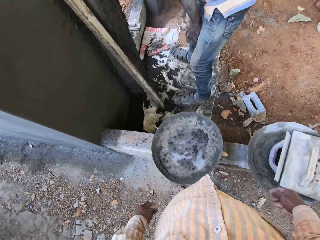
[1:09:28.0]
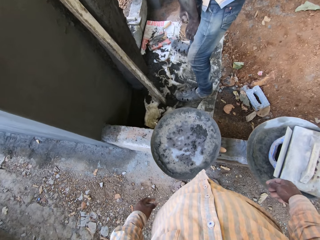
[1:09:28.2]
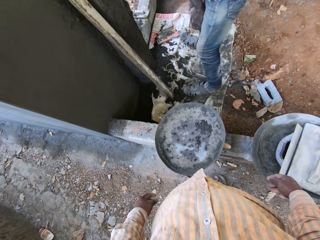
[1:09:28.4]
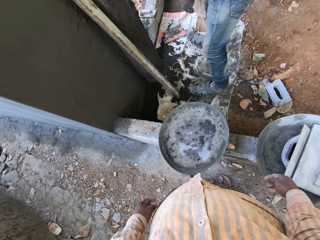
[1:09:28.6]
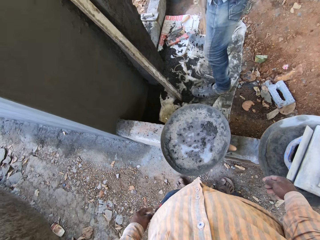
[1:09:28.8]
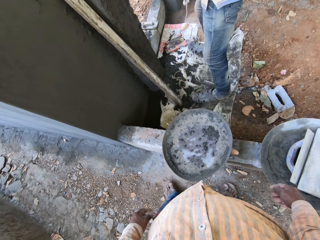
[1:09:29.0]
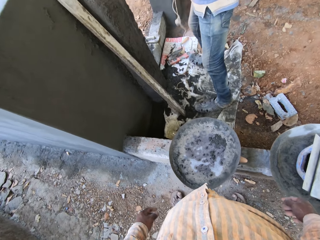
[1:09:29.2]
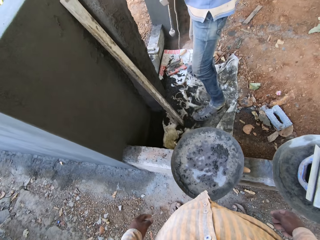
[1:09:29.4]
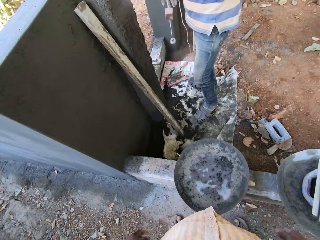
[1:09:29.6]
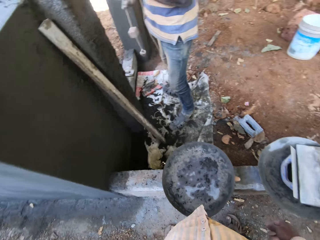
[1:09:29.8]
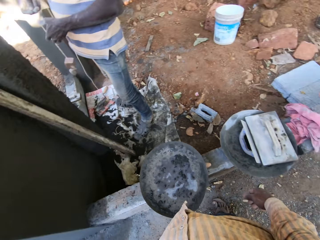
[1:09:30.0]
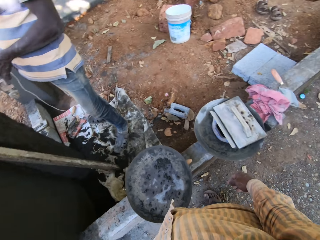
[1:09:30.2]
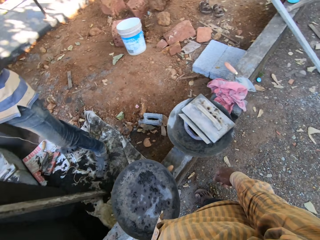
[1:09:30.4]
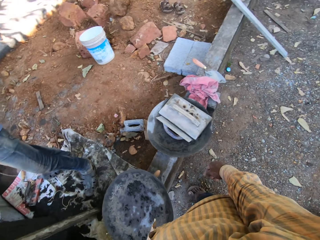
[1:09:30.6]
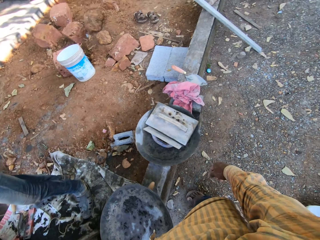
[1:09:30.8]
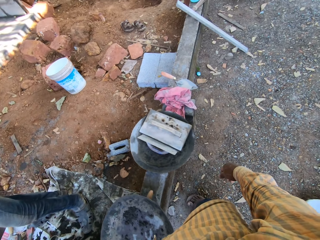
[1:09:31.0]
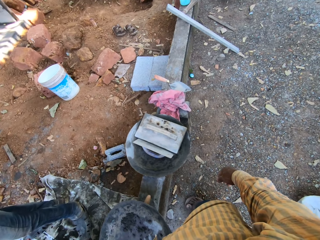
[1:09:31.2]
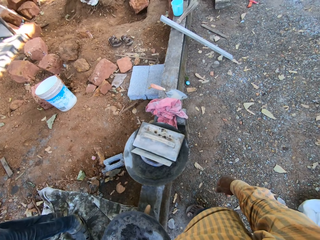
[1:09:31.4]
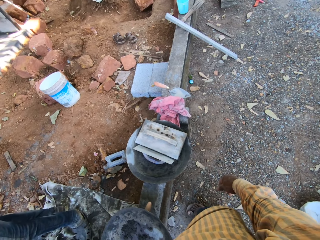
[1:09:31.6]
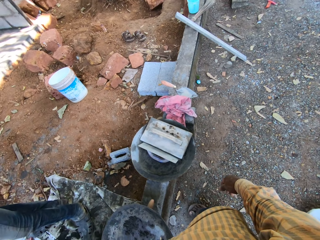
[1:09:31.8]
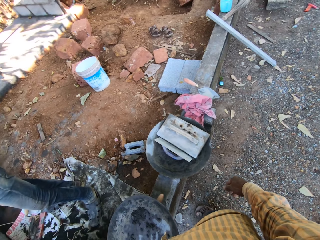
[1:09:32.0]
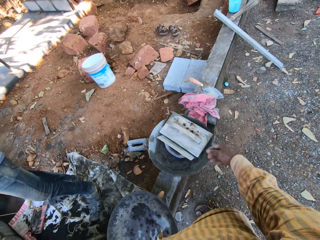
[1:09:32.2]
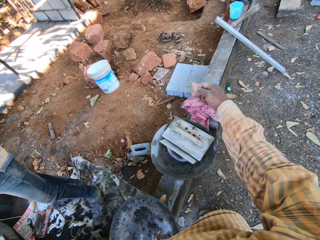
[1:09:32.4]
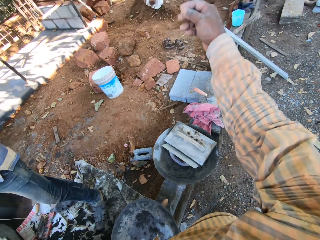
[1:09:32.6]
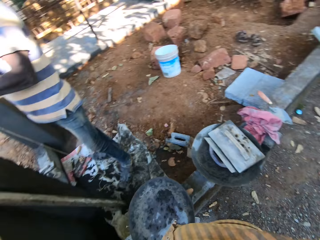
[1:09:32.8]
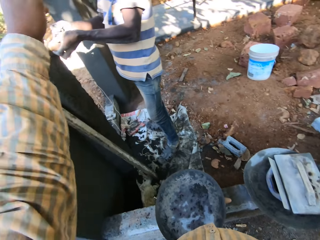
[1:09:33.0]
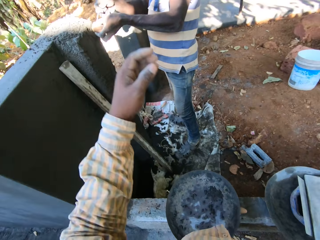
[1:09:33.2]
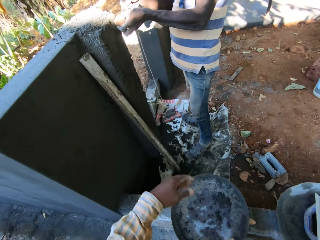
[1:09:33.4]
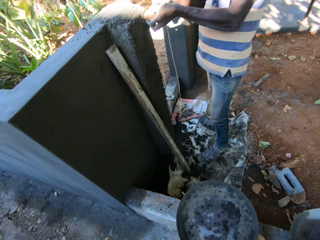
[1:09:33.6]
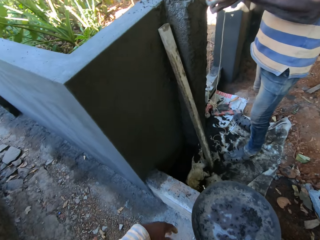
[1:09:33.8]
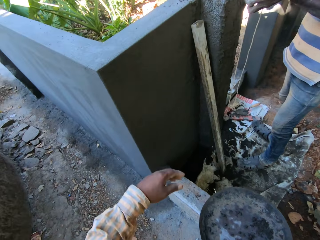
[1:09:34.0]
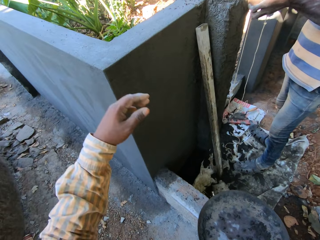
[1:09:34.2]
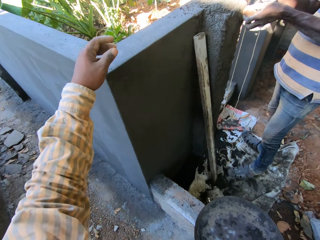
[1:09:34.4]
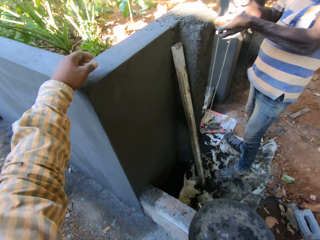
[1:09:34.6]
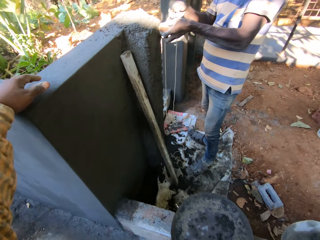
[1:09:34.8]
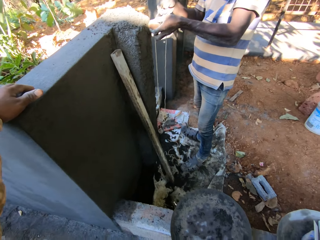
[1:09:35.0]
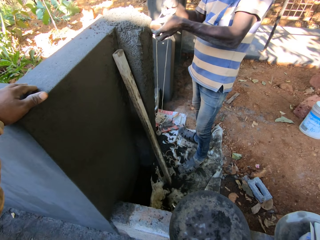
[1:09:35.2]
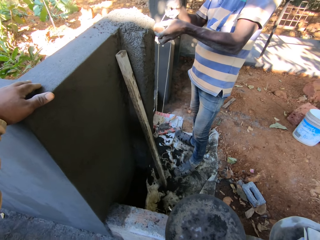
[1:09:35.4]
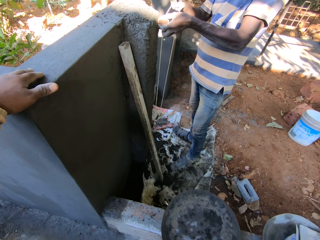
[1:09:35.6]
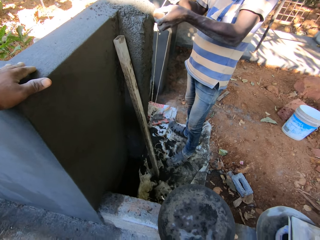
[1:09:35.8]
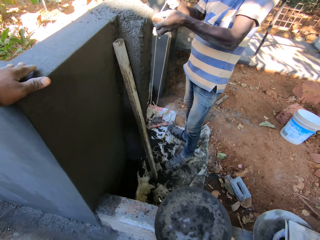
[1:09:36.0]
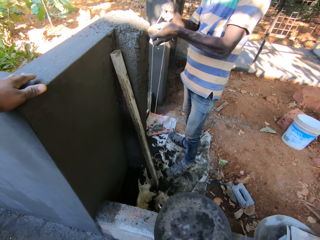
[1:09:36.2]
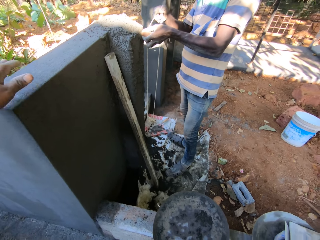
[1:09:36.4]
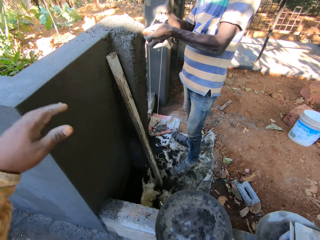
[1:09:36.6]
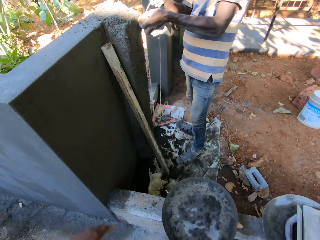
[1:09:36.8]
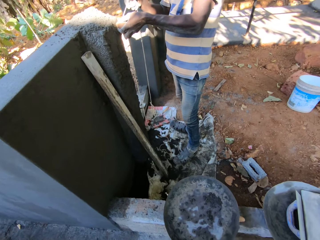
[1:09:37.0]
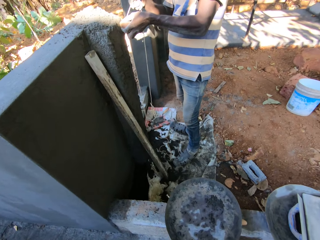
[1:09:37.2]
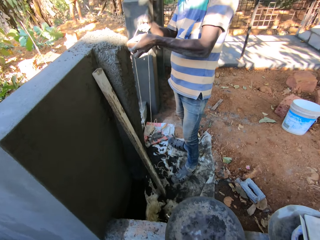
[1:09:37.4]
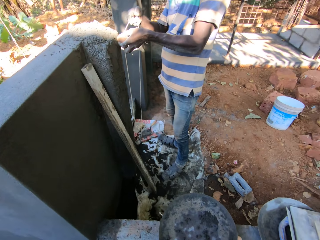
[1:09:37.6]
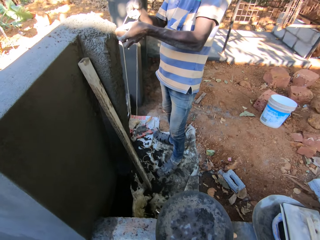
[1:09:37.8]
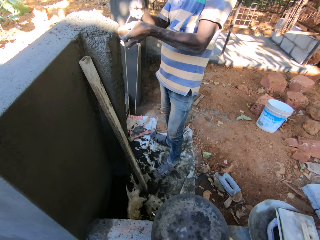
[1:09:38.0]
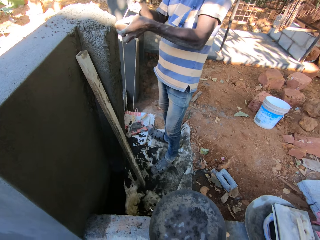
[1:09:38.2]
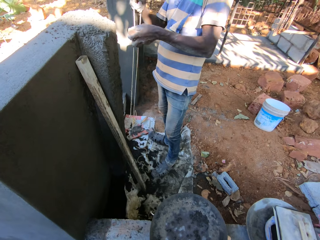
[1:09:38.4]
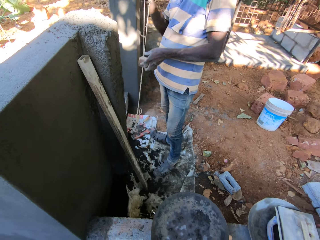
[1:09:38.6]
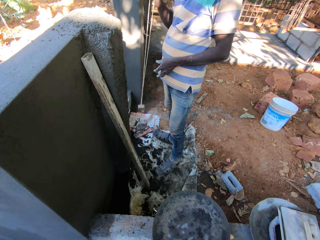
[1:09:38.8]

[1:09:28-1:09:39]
The man picks up the piece of rope from the ground with his right hand. The camera wearer looks around. The man measures the wall with the piece of rope. The camera wearer converses with the man.

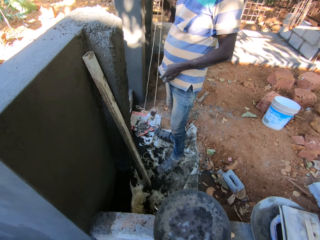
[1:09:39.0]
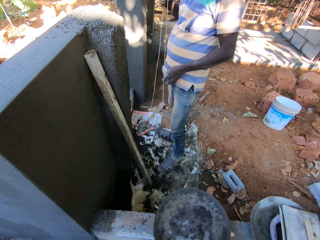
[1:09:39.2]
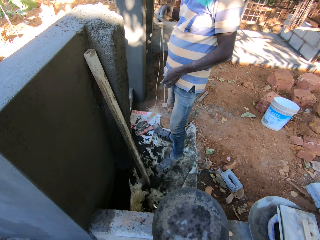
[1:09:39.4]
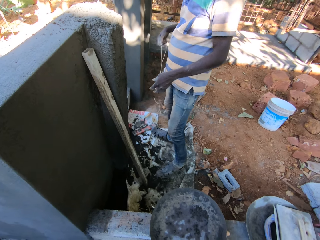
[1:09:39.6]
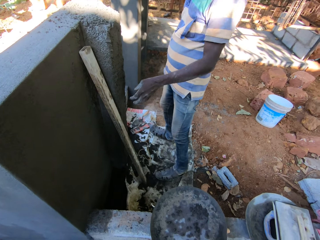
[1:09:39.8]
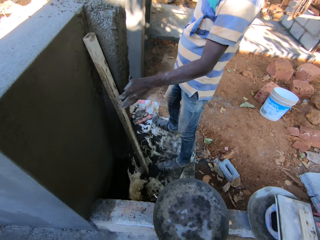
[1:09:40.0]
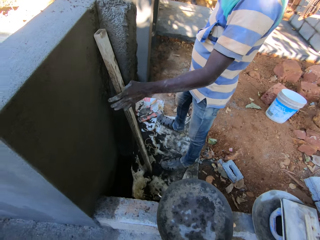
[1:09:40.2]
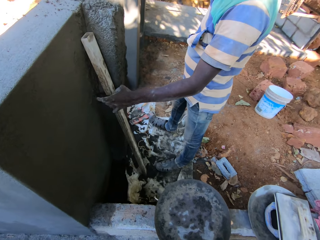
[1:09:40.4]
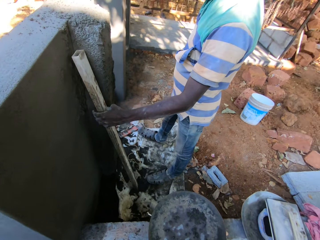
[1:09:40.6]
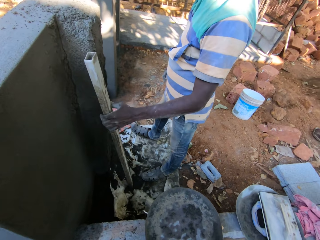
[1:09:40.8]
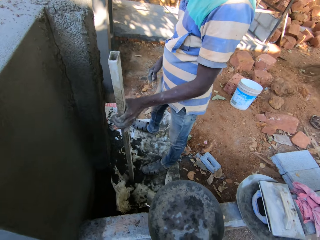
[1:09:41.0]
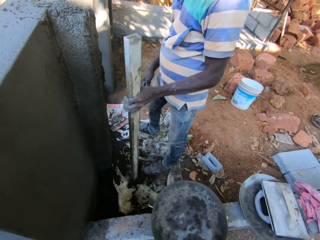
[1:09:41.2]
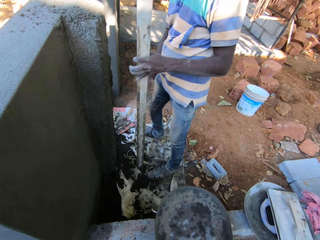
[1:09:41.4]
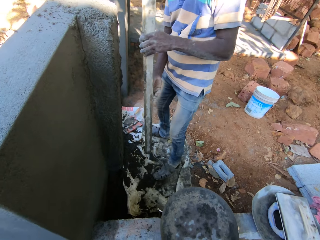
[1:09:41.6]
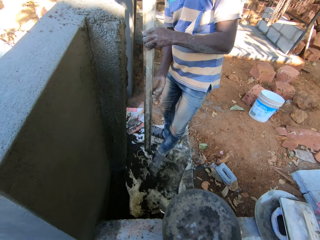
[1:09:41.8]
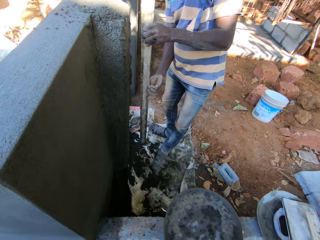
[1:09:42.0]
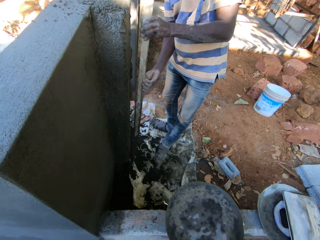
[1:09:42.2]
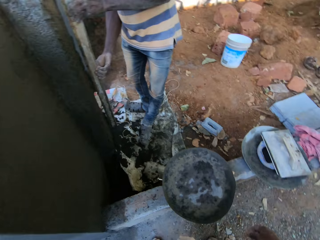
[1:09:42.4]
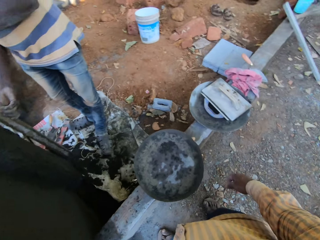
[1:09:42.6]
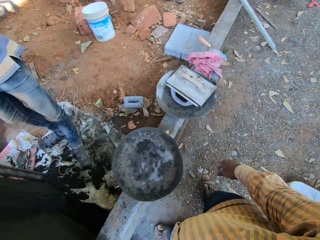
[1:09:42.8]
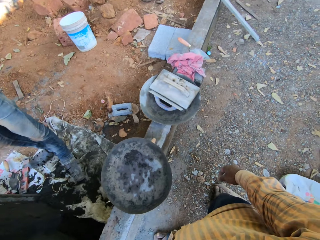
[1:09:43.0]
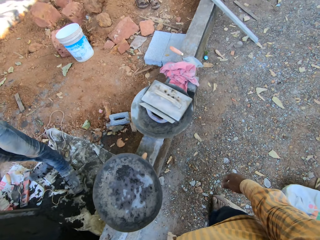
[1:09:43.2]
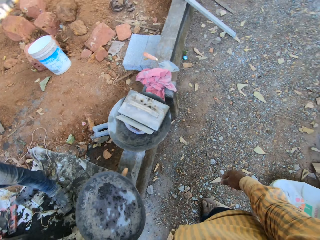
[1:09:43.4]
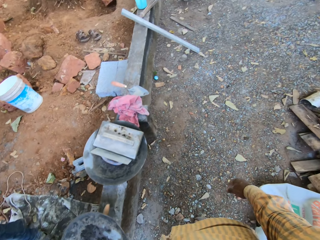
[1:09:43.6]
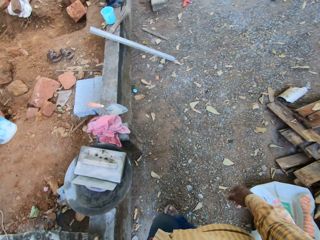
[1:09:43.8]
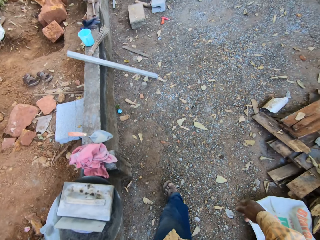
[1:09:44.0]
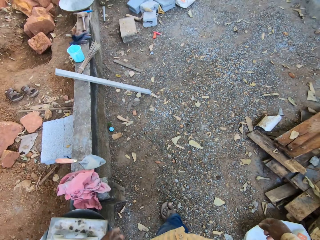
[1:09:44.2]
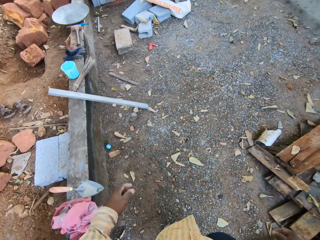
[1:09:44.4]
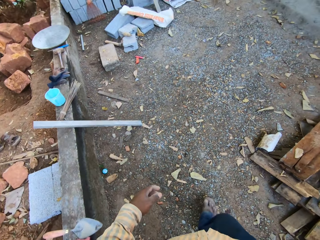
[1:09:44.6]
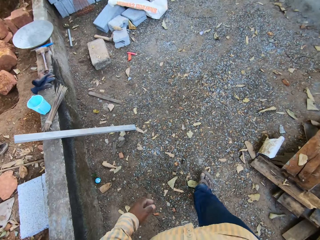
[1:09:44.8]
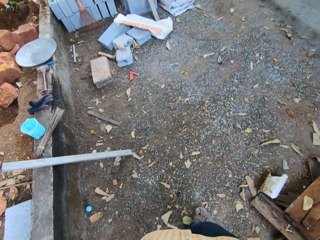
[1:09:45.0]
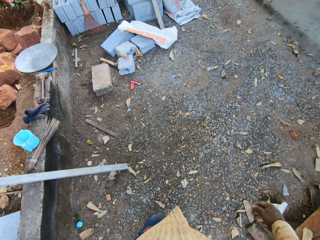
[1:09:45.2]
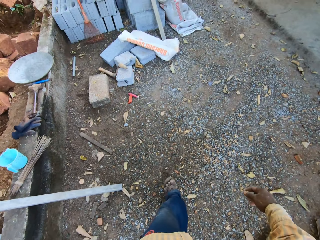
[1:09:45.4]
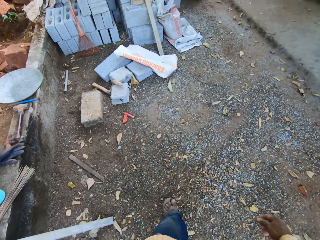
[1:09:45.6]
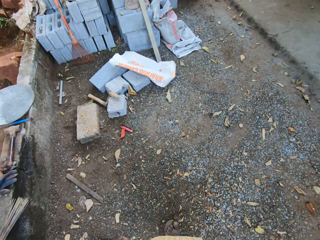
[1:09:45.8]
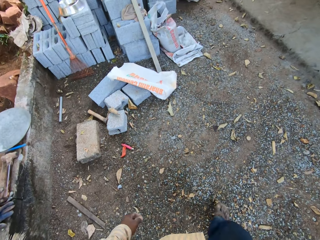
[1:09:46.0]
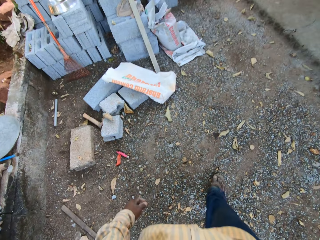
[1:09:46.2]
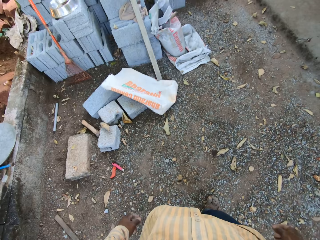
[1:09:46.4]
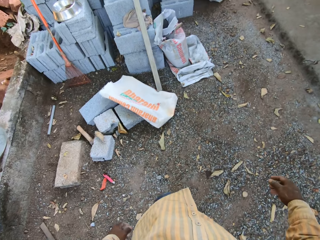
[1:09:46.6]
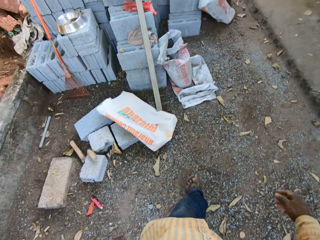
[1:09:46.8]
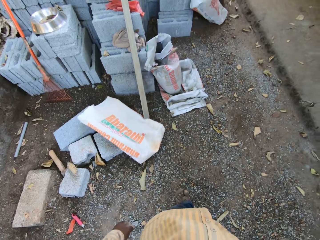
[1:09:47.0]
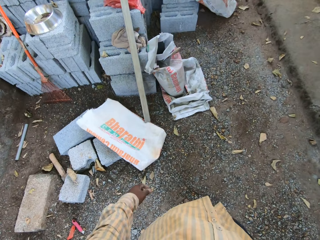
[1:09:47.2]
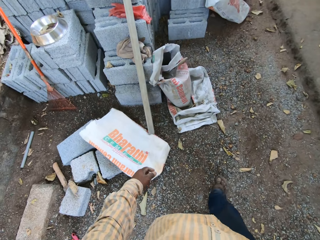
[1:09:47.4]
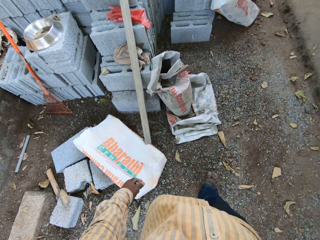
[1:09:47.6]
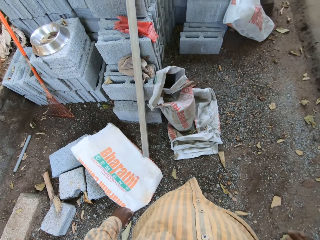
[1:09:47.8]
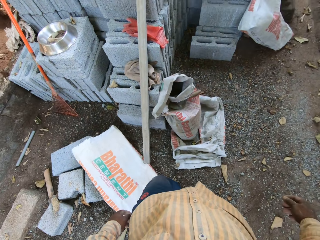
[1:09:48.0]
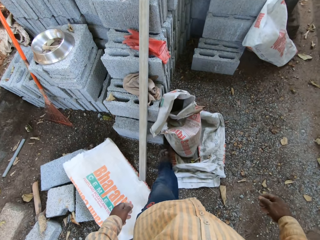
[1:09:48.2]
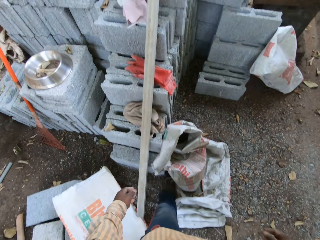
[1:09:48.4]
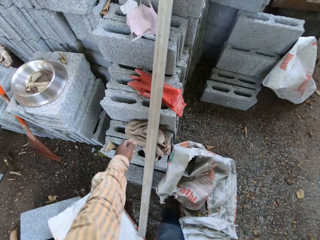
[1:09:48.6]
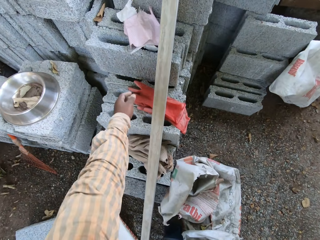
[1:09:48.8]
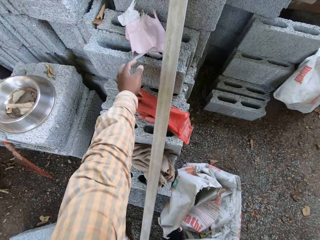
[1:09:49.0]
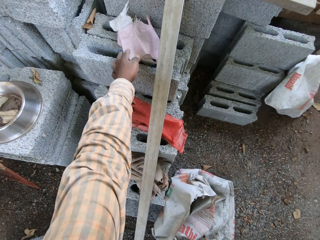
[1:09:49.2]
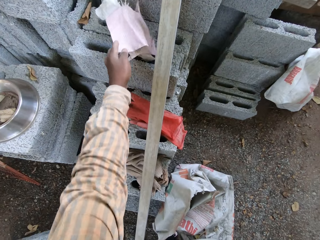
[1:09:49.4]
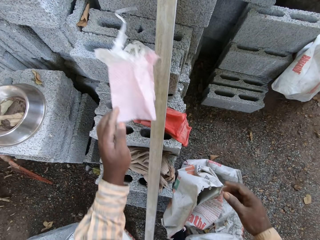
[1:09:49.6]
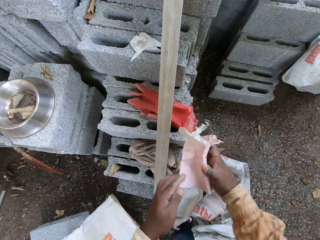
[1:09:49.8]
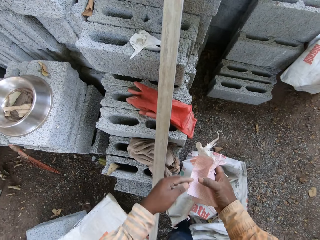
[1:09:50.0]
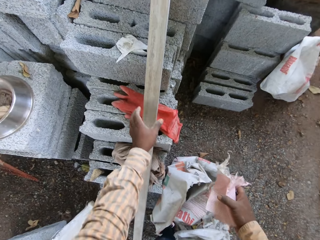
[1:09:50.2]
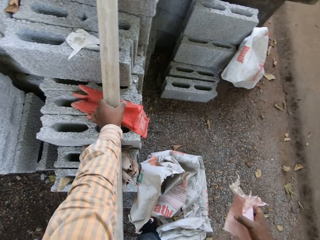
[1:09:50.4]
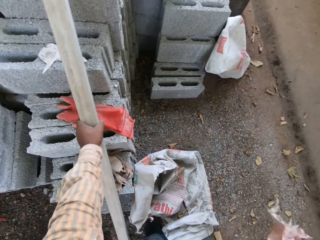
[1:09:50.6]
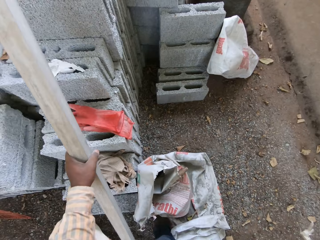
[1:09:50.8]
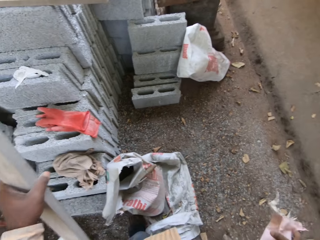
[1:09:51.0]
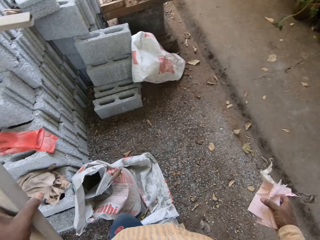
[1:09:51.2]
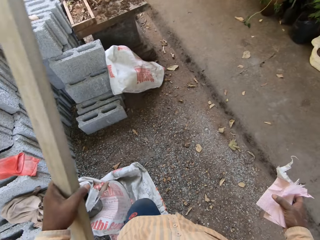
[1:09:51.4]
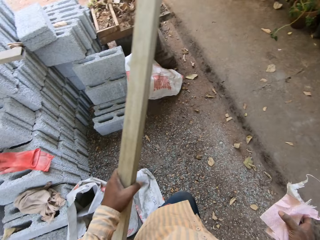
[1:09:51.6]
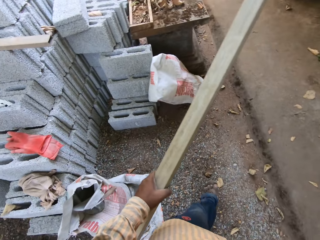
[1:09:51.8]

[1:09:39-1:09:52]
The man drops the piece of rope on the ground with his right hand. The man smoothens the wall with the stick with both hands. The camera wearer looks around. He picks up a torn cement bag from the cement blocks with his left hand. He picks up a long stick resting against the cement blocks with his left hand.
